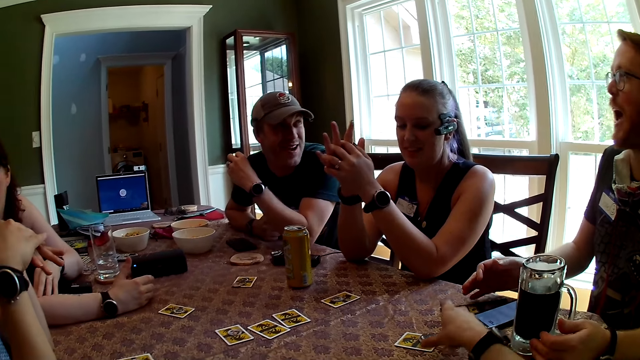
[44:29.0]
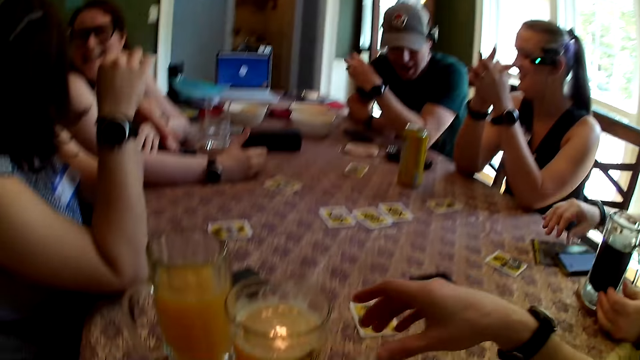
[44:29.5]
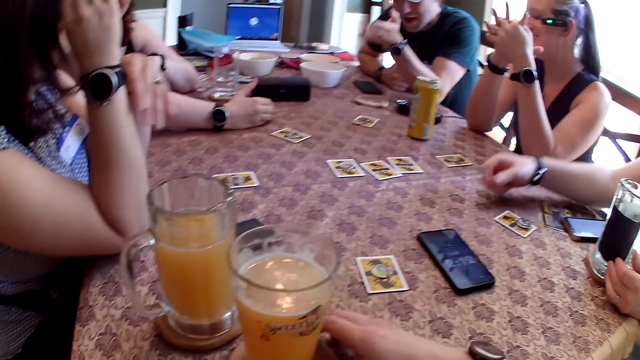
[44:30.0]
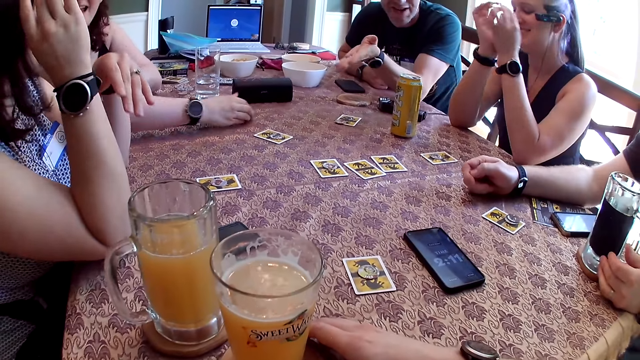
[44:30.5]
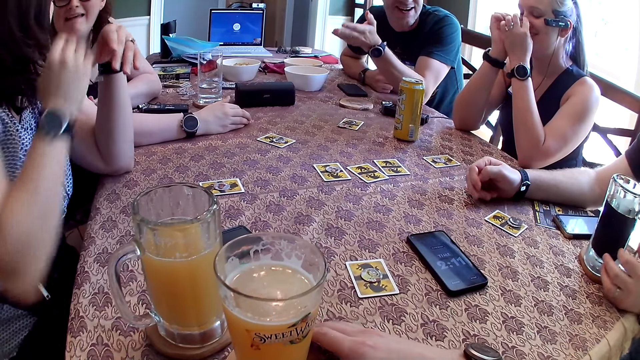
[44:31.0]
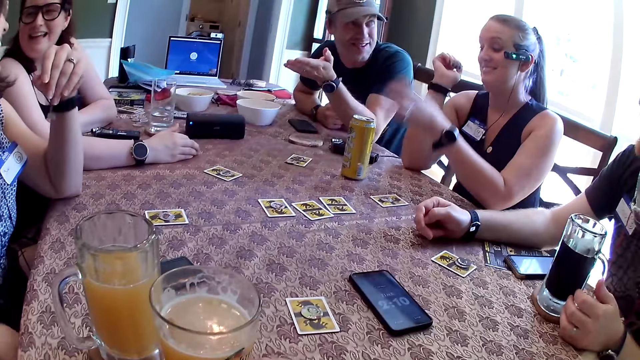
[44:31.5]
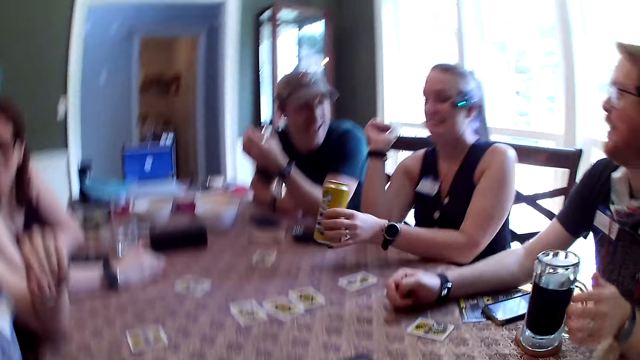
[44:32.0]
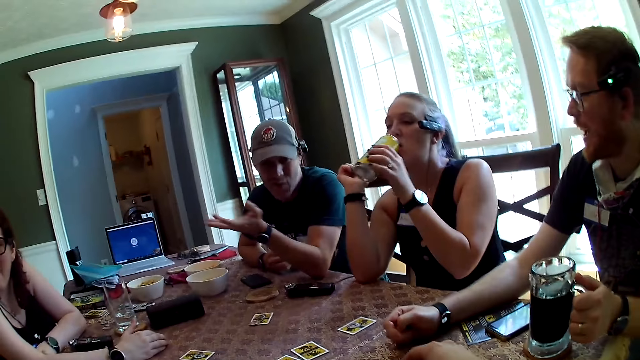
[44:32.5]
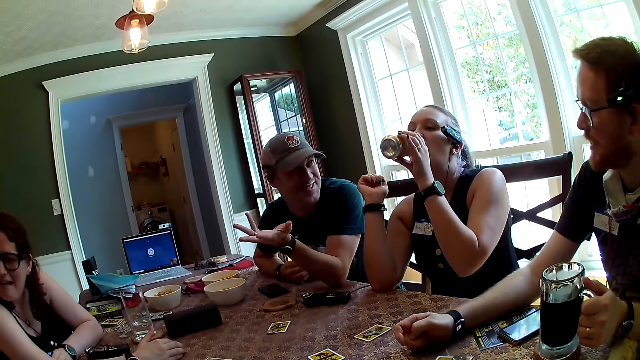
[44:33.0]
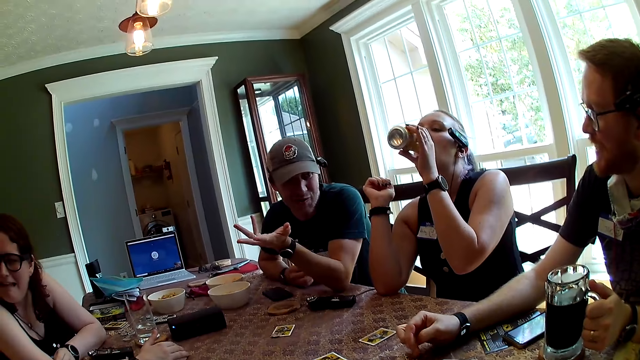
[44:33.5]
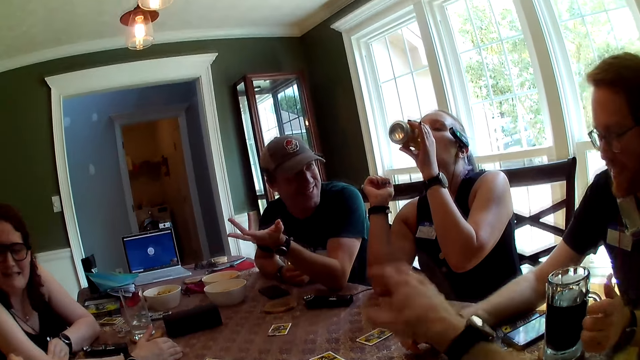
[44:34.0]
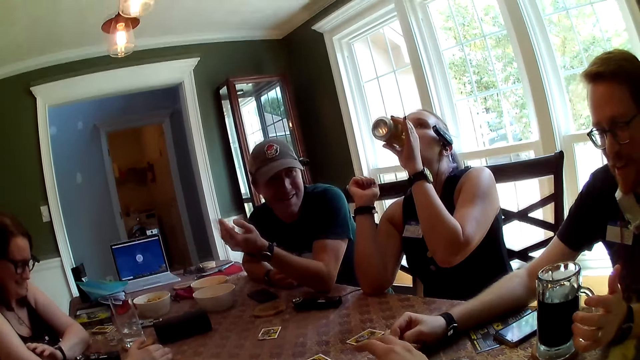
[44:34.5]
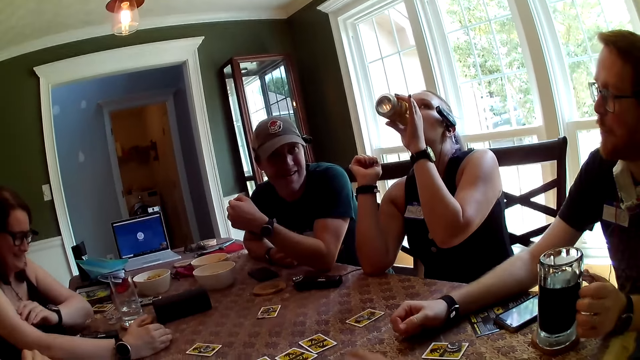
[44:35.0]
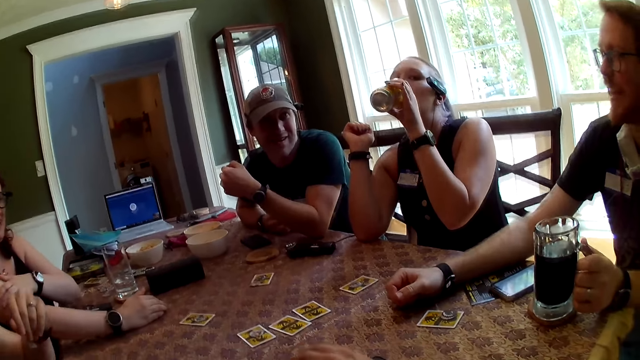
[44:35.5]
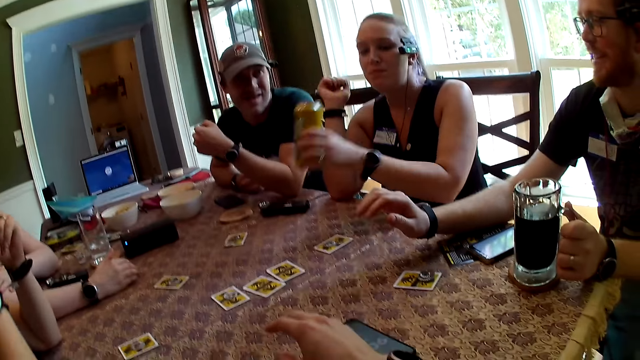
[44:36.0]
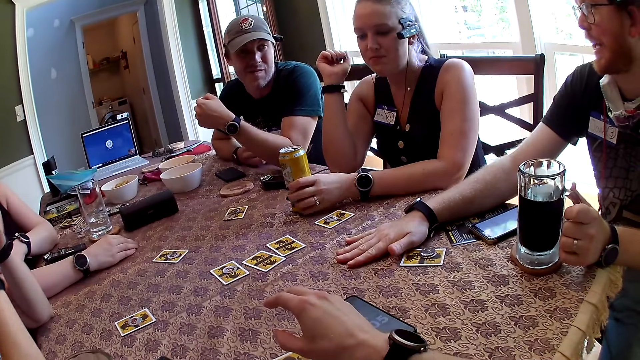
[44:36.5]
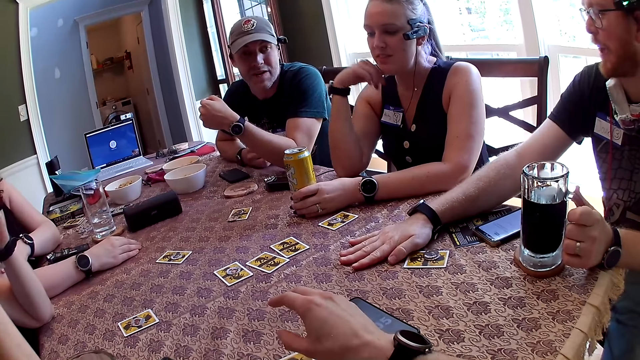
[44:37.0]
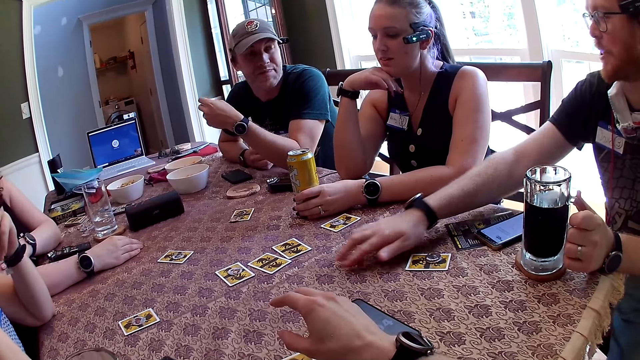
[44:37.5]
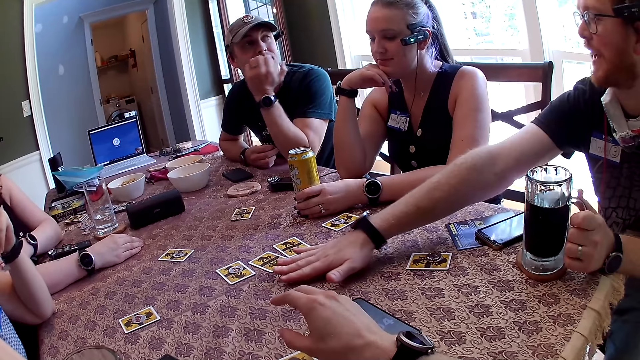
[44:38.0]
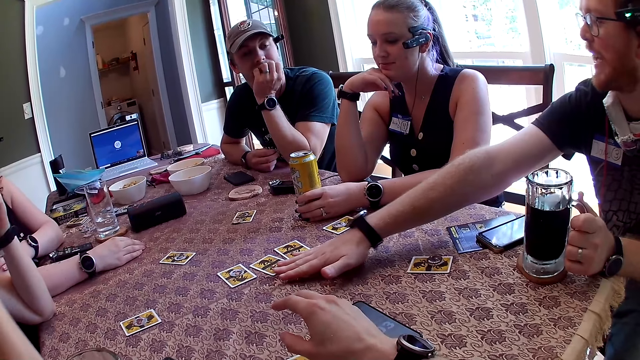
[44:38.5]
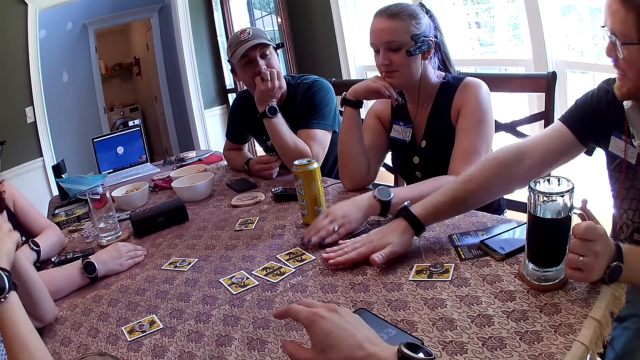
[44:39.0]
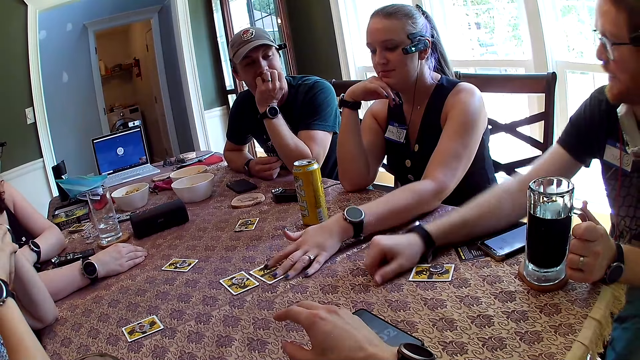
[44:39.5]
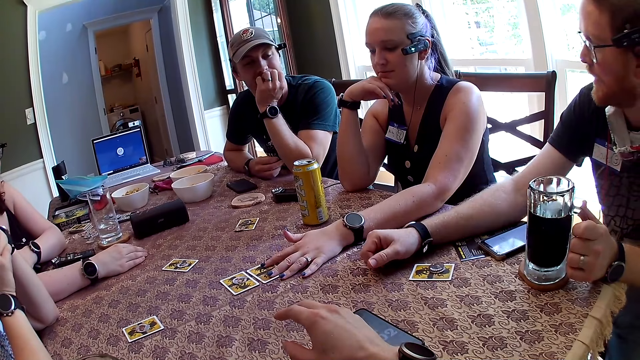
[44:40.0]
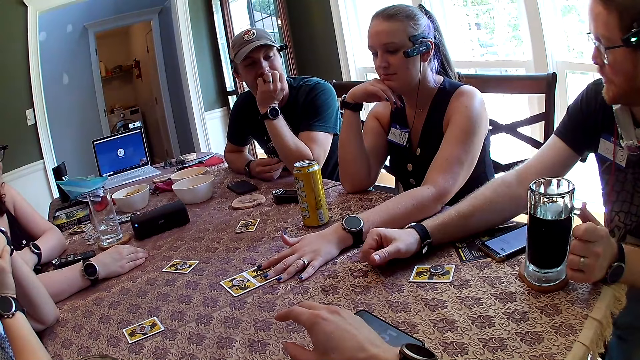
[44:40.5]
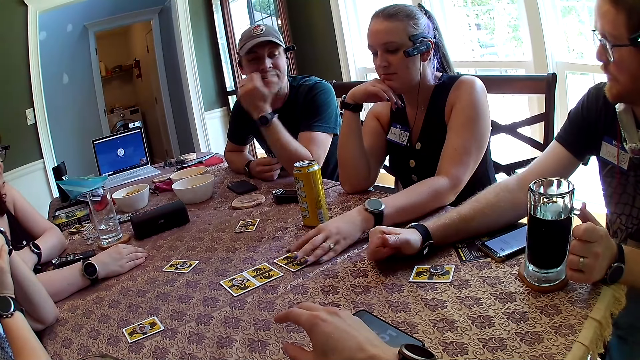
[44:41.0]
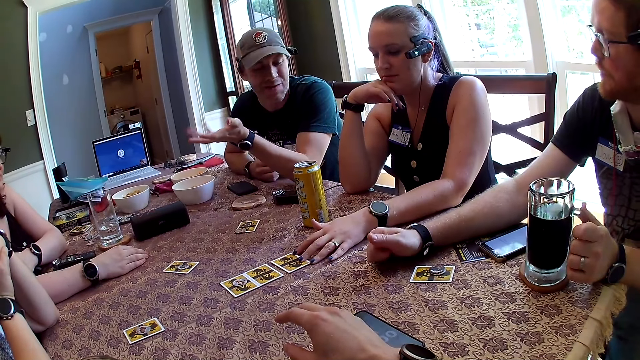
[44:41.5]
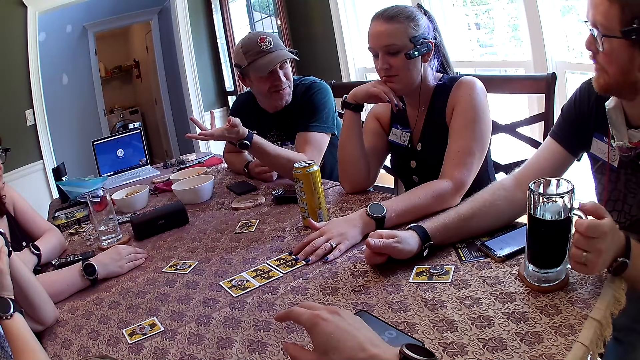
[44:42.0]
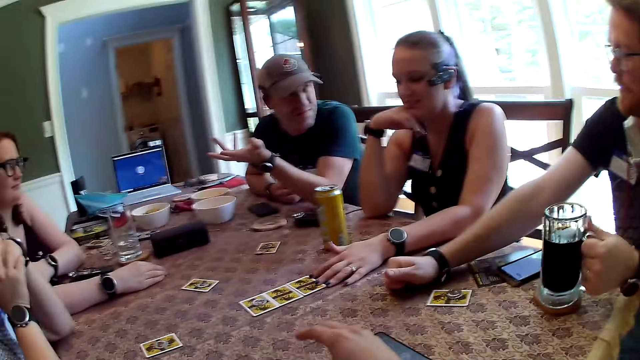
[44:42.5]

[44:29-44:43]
The man shifts a pamphlet on the table with his right hand. The woman picks up the can of beer from the table with her left hand. The man holds the glass of beer on the coaster on the table with his left hand. The woman drinks beer from the can of beer in her left hand and drops the can of beer on the table with her left hand. Another man holds his face with his left hand. The woman shifts the card on the table with her left hand. She plays a card game. She shifts the card on the table with her left hand again.

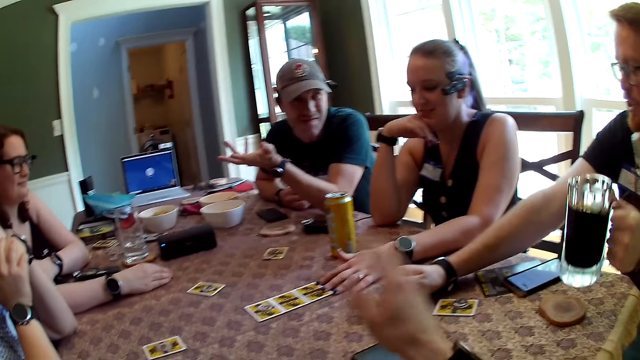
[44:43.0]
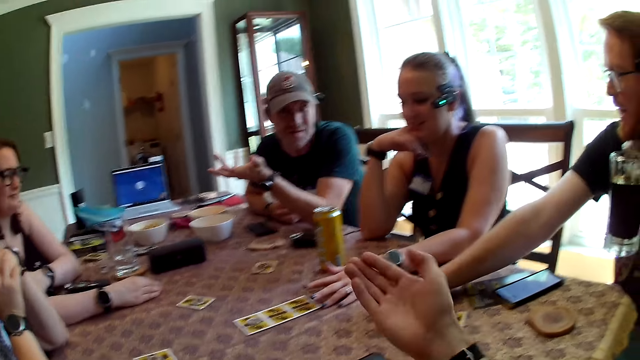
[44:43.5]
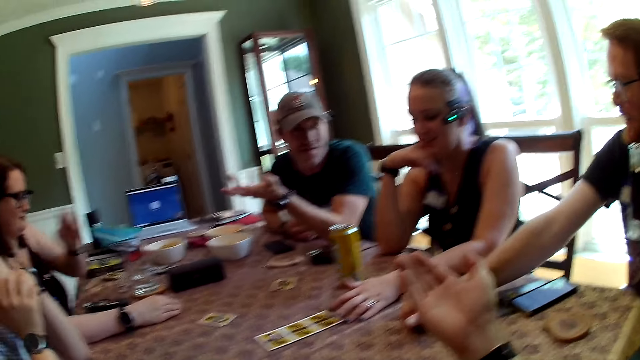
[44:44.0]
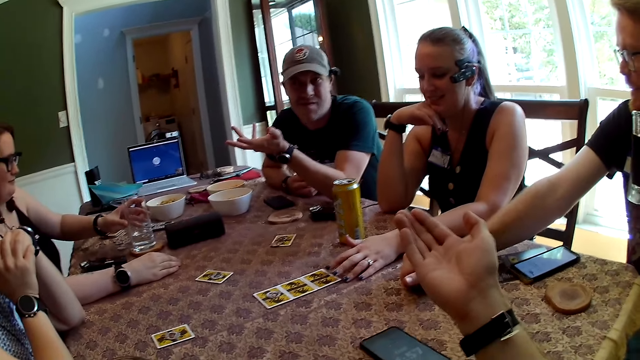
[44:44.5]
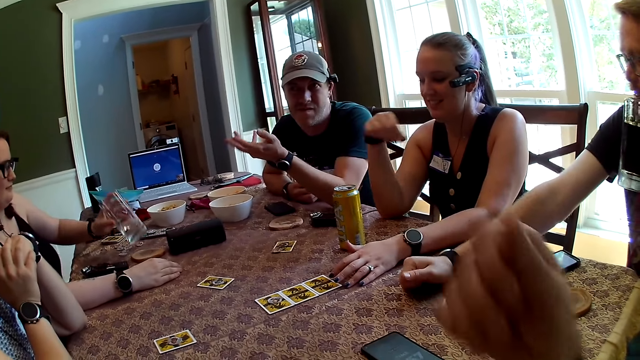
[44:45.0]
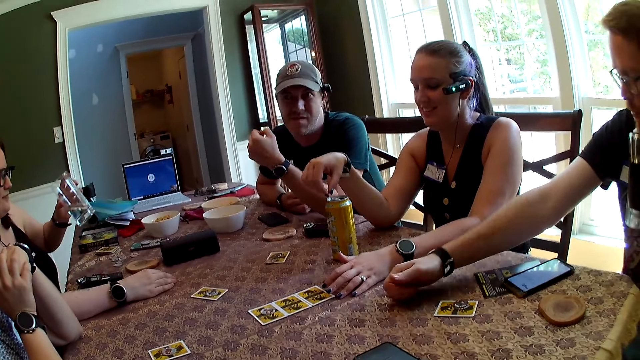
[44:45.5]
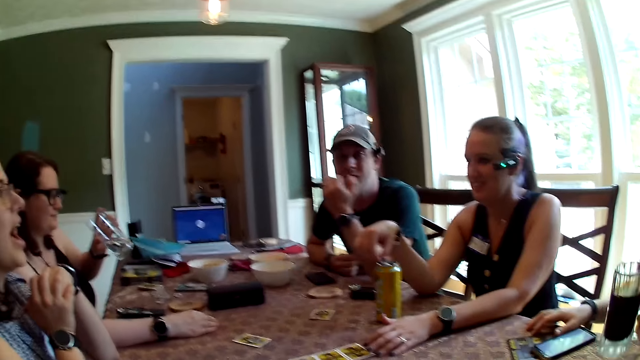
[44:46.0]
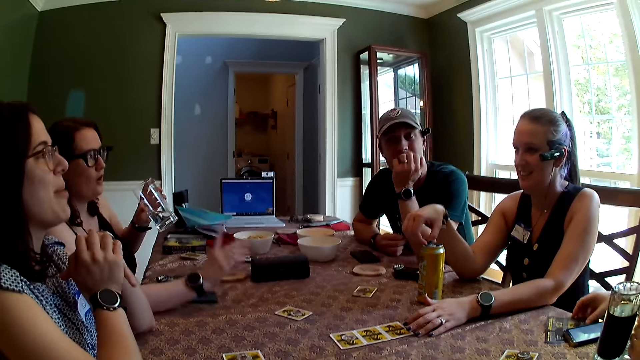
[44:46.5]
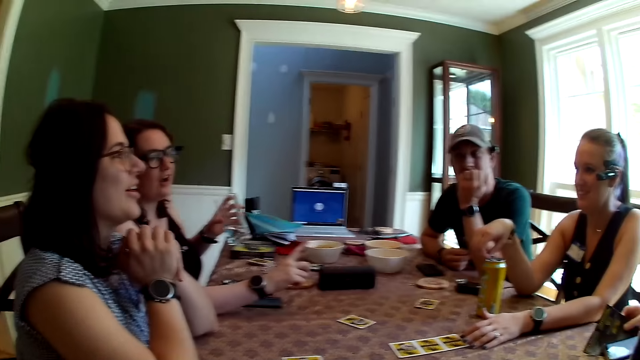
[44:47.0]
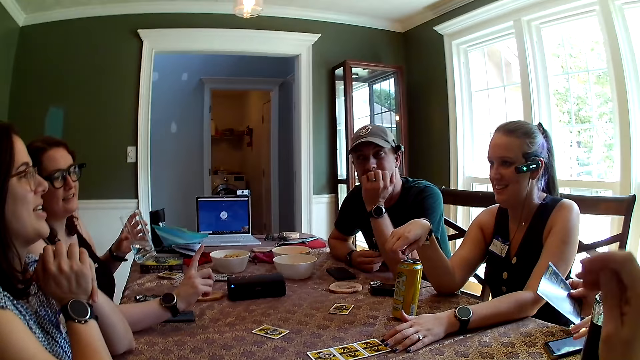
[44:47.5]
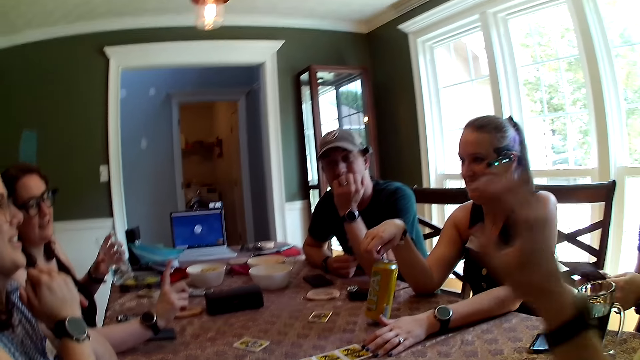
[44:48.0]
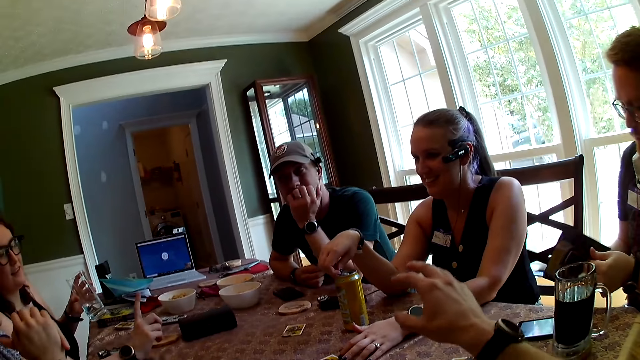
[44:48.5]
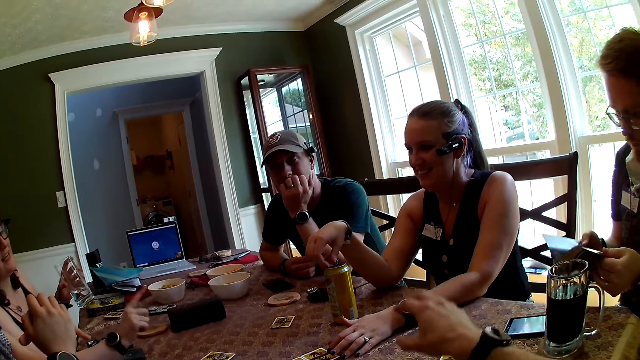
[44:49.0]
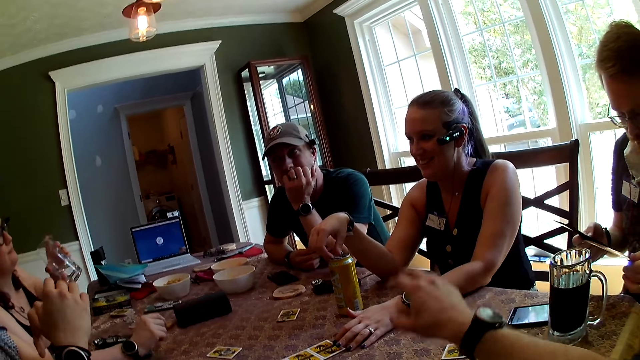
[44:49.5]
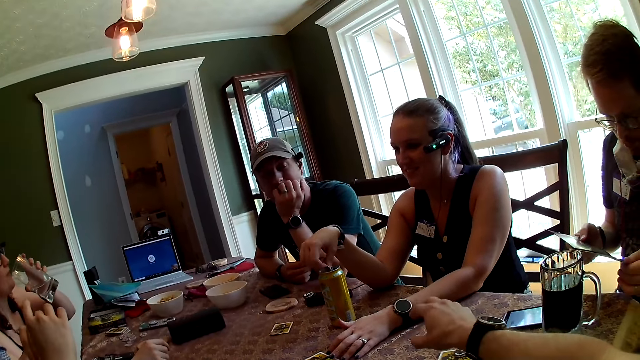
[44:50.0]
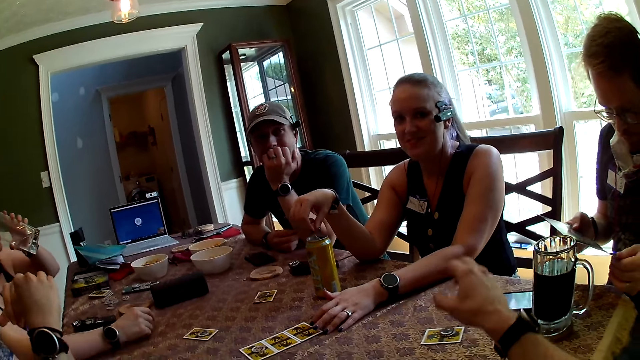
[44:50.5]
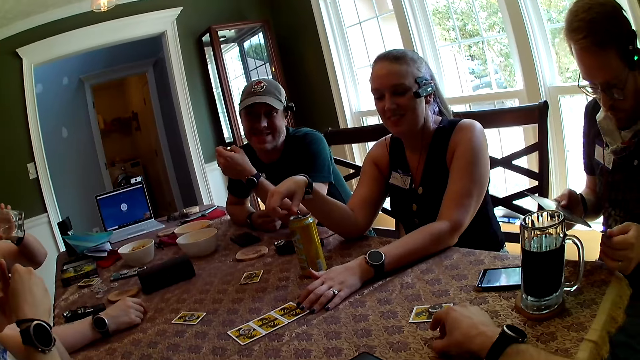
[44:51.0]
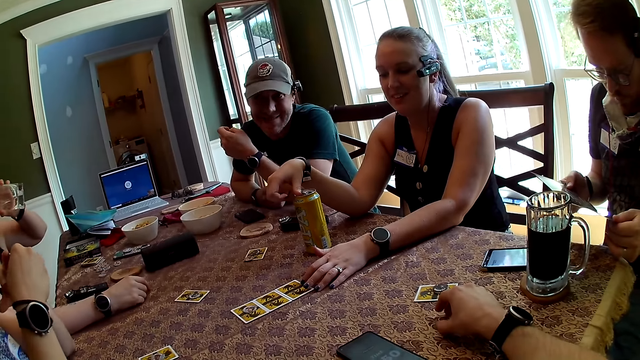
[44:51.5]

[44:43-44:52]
The man picks up the glass of beer from the coaster on the table with his left hand and holds the glass of beer with his left hand. The woman picks up a glass of water from a coaster on the table with her left hand and holds the glass of water with her left hand. Another woman touches the can of beer on the table with her right hand. The man drops the glass of beer on the coaster on the table with his left hand. He picks up the pamphlet from the table with his right hand and opens the pamphlet with his left hand. The first woman drinks water from the glass of water in her left hand.
